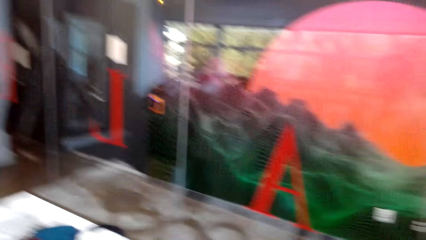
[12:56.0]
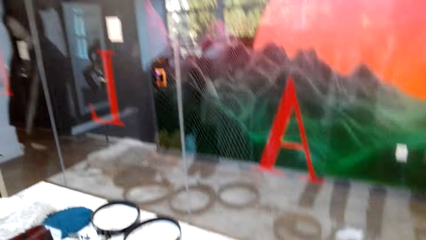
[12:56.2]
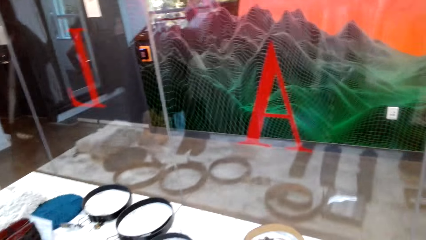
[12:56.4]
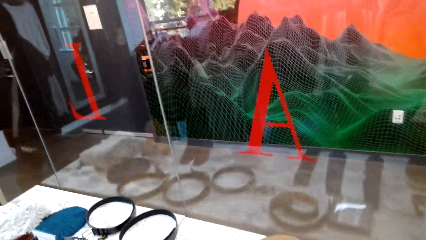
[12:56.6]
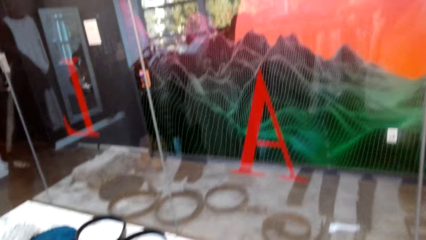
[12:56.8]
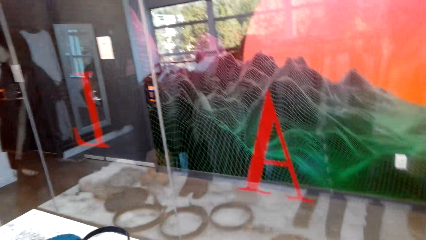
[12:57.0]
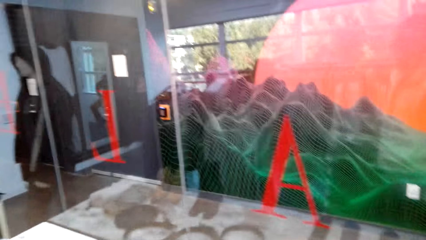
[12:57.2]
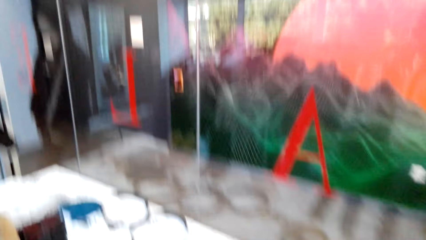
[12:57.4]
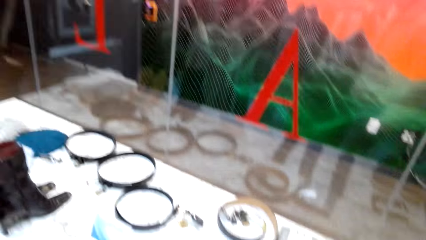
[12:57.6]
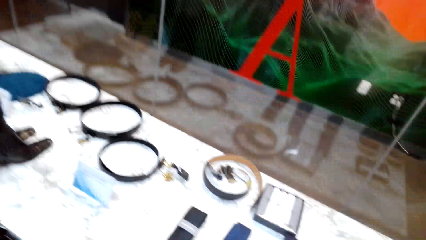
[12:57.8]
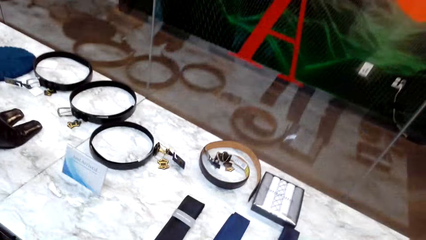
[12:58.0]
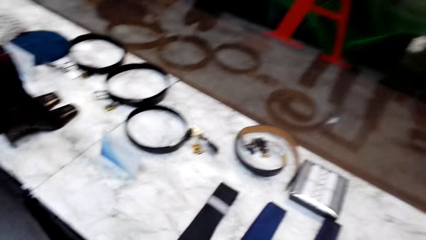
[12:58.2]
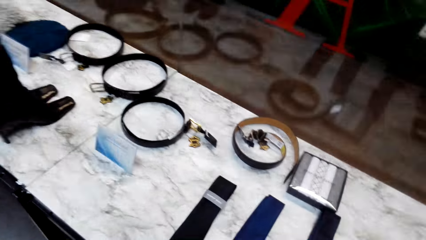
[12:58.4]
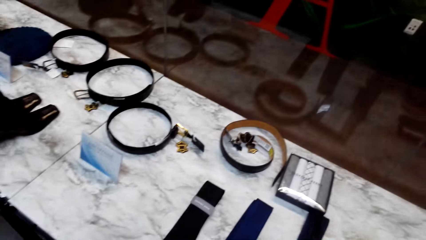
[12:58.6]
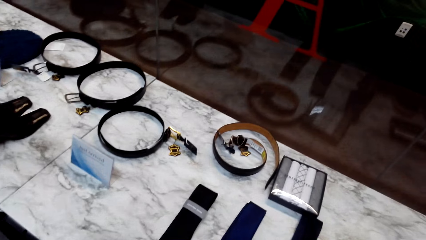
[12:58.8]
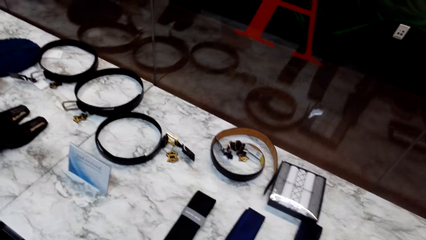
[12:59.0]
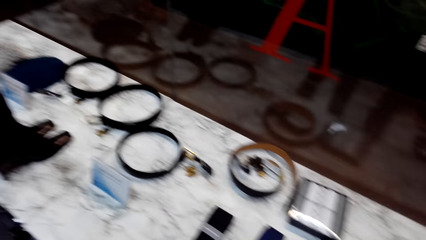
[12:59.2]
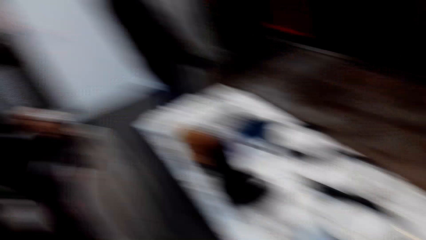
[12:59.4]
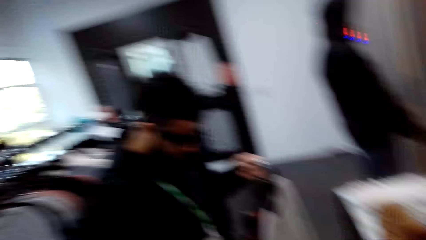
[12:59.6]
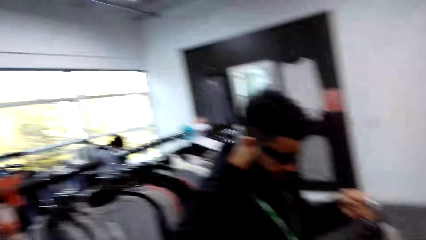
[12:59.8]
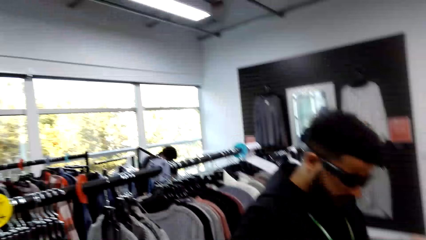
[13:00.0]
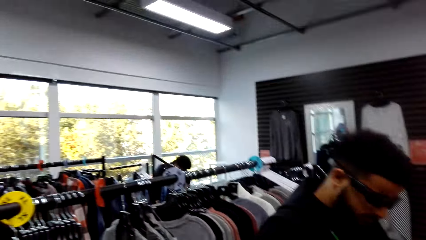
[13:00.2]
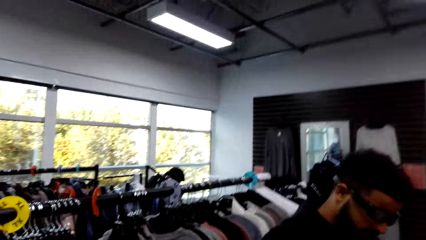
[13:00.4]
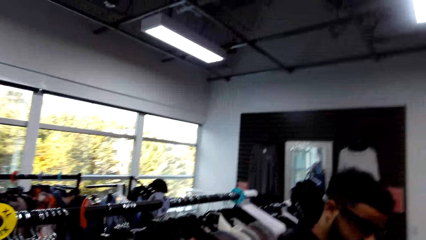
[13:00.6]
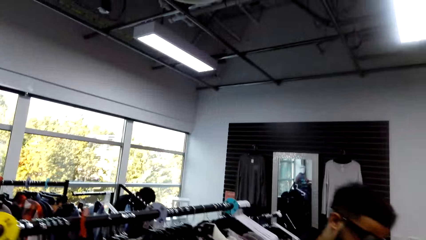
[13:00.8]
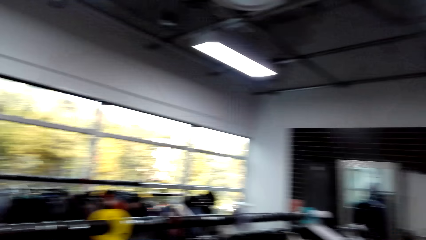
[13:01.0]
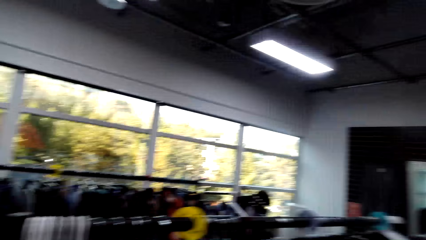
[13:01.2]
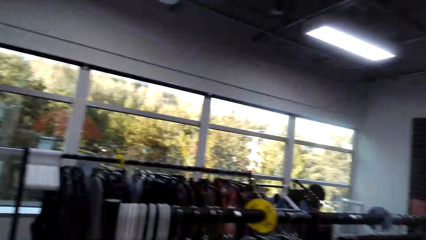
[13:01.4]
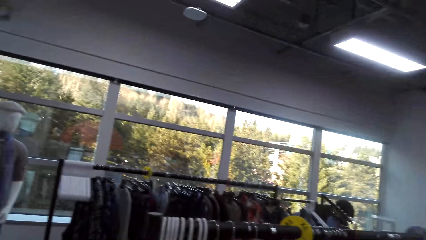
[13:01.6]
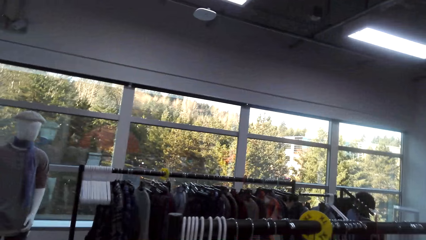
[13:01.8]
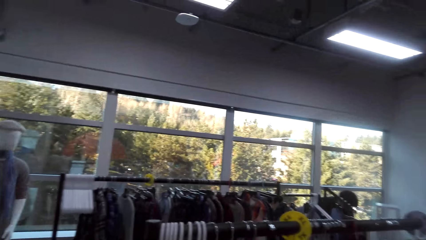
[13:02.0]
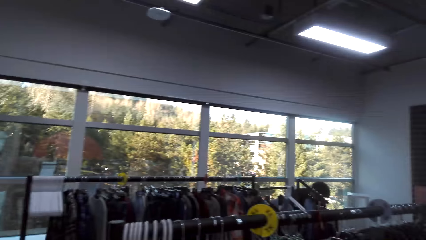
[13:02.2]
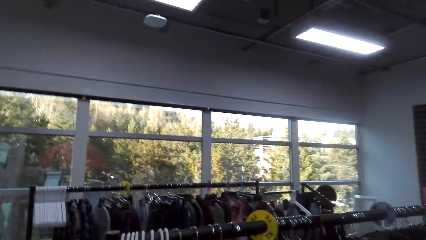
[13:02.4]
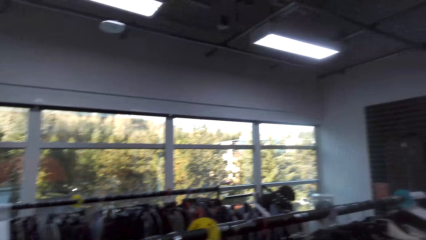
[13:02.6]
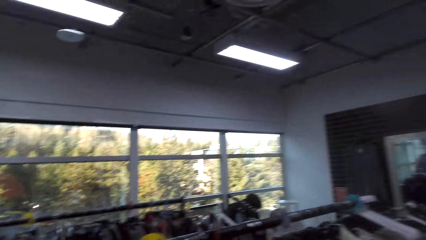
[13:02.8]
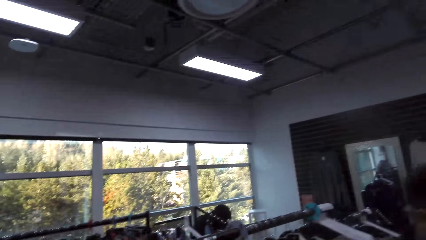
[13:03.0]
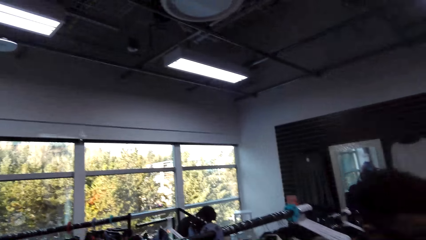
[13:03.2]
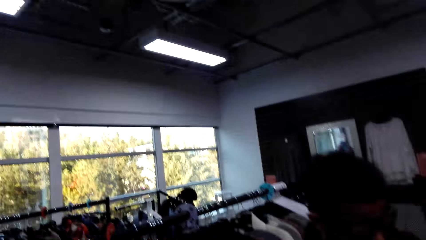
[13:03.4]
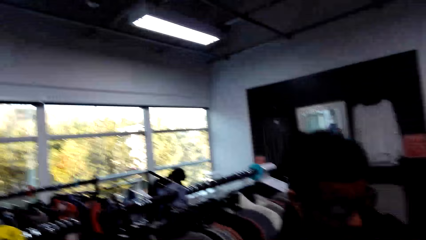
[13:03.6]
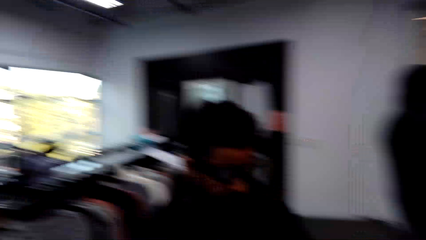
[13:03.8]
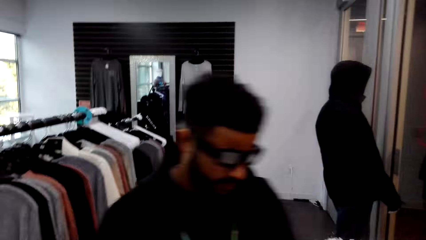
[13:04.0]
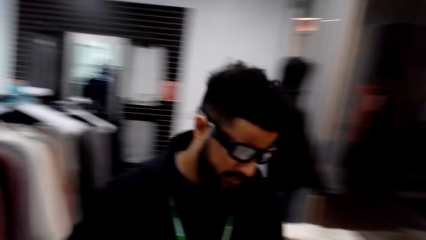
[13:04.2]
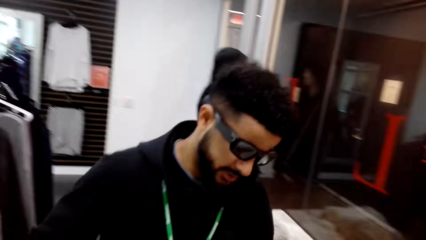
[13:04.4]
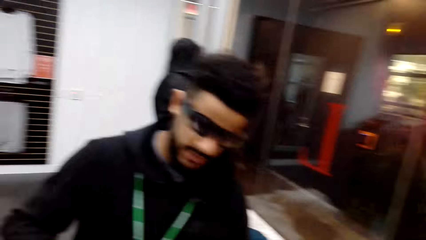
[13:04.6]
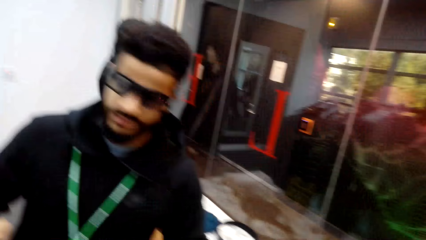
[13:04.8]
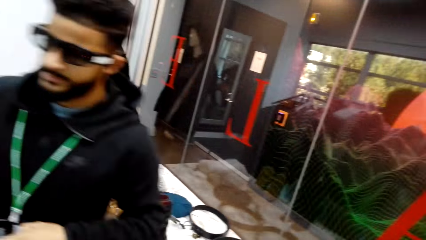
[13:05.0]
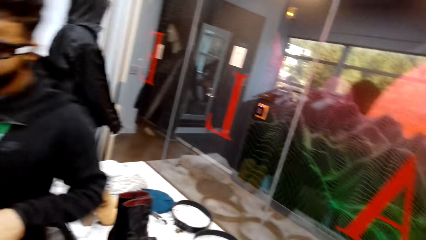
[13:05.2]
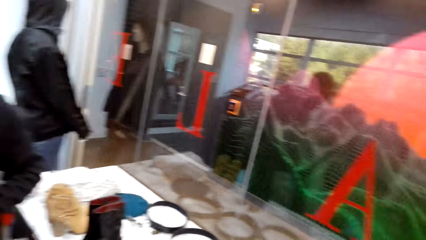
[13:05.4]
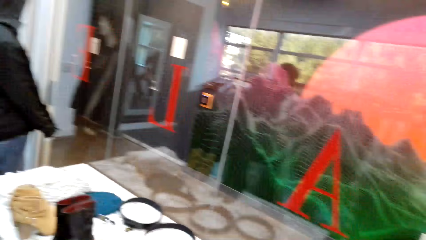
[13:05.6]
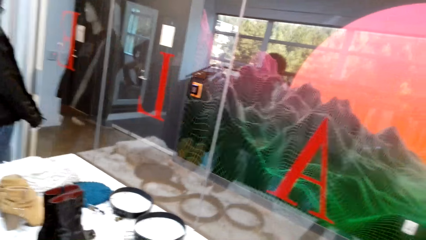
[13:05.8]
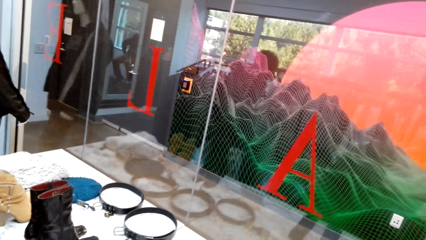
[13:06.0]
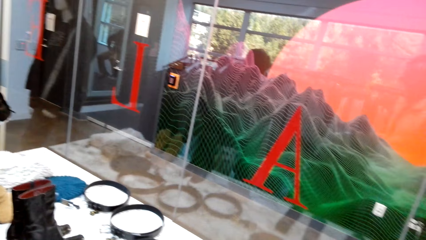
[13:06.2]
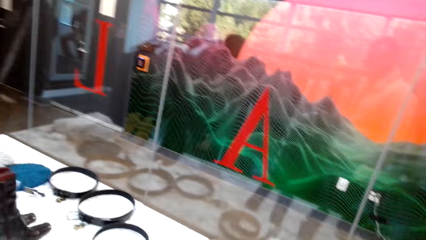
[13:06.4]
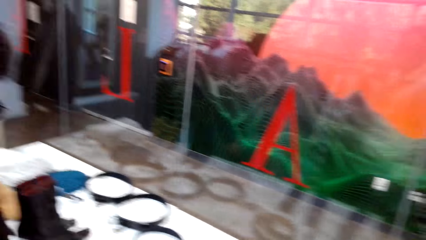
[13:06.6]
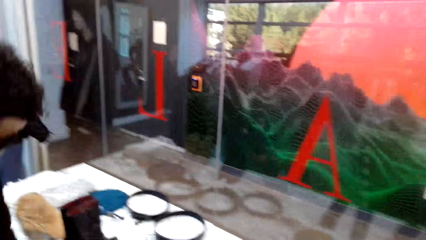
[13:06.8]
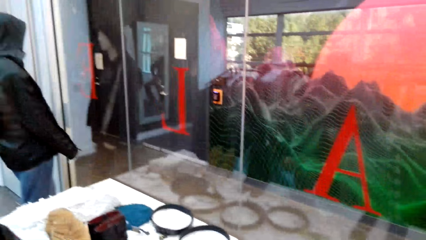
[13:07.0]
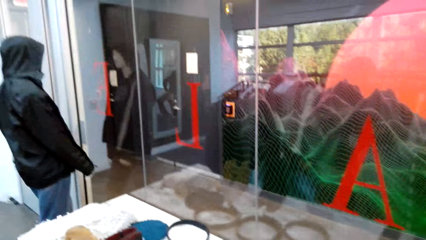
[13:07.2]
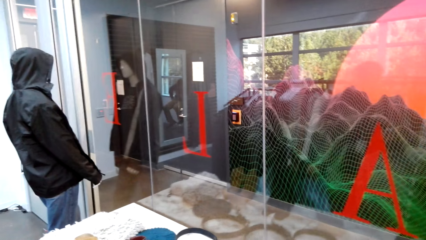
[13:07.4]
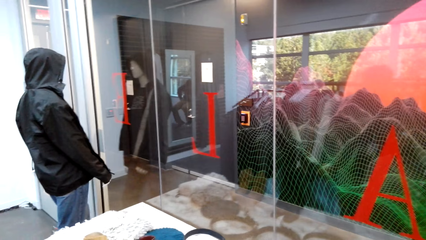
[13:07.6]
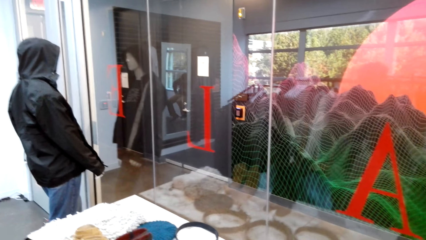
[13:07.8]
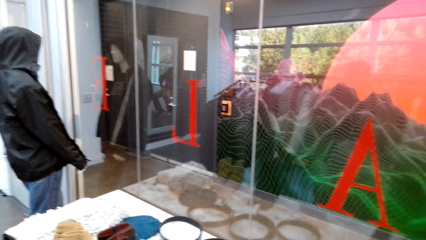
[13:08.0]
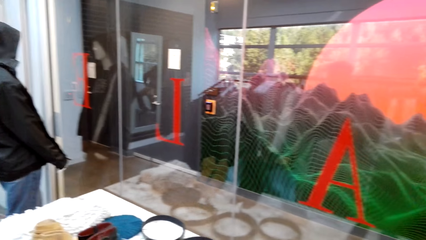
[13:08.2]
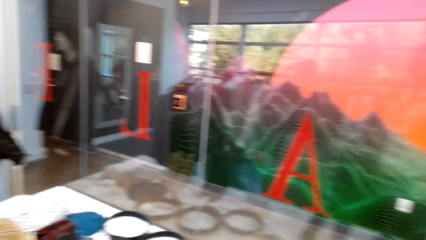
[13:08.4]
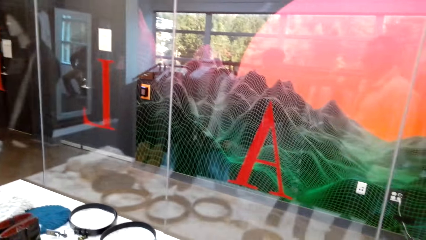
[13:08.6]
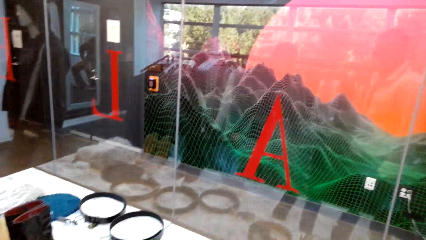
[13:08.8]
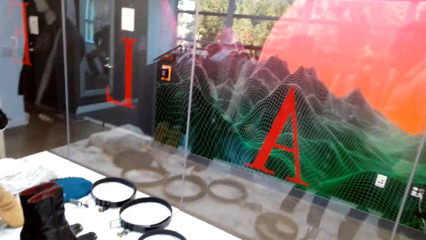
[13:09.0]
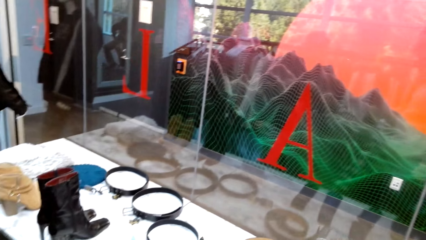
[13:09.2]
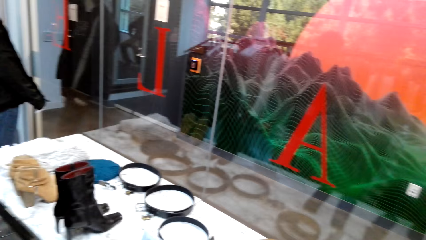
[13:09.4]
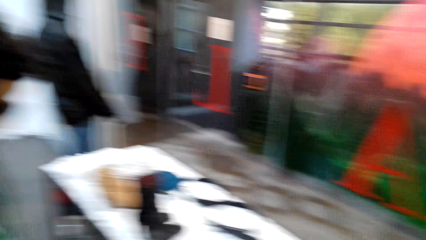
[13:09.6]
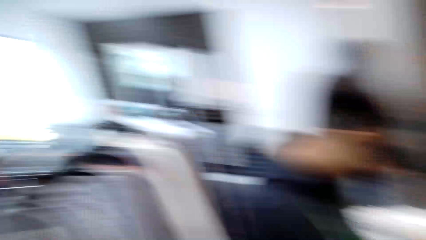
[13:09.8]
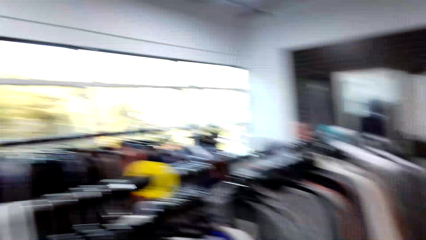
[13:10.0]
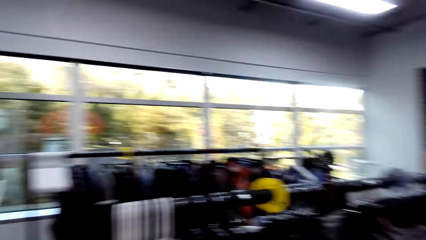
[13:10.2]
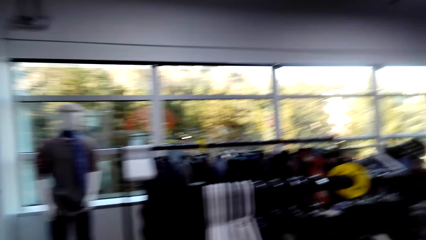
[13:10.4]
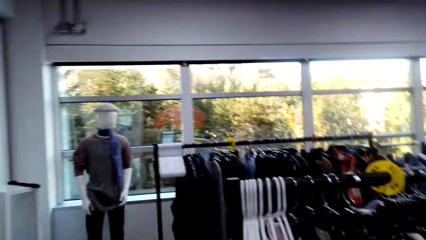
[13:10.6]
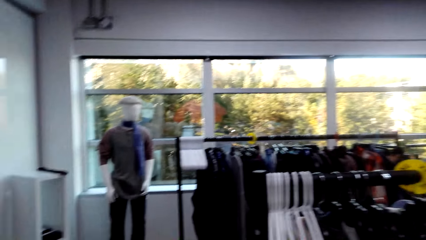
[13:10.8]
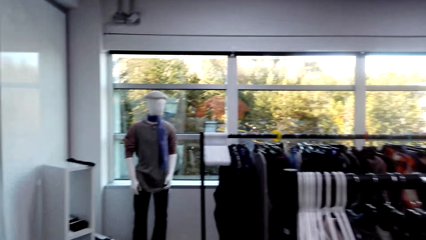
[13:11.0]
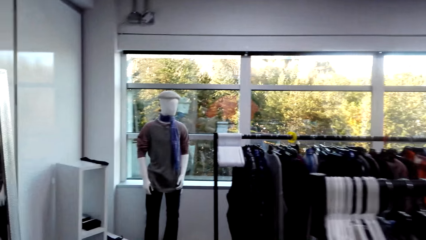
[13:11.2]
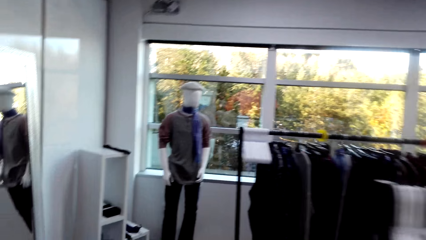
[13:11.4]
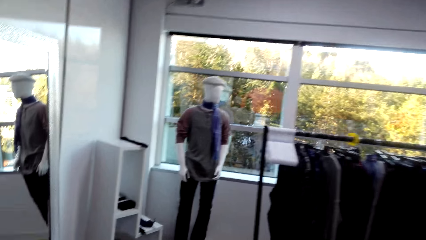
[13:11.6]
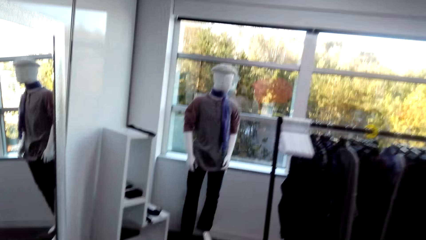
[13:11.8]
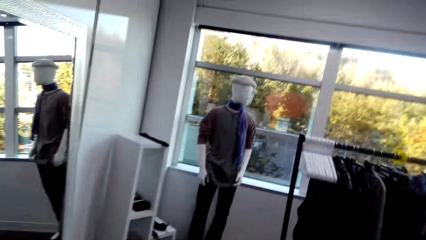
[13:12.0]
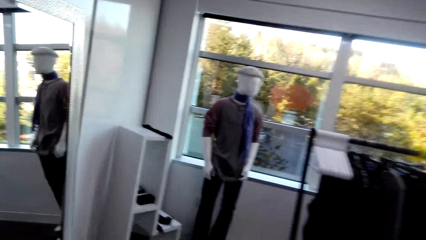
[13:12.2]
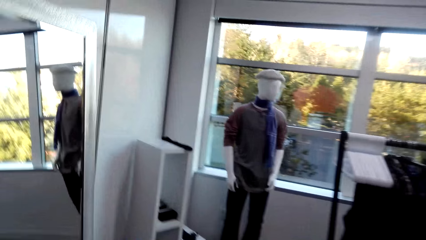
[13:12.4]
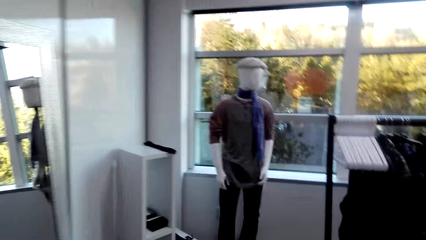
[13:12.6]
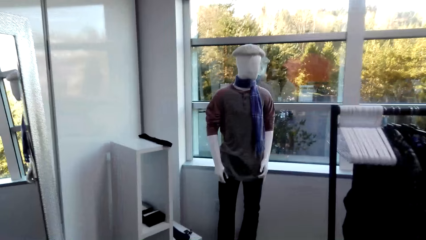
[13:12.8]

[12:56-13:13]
The camera wearer looks around the shop. They turn around the shop. They look around the shop. A man converses with the camera wearer.
